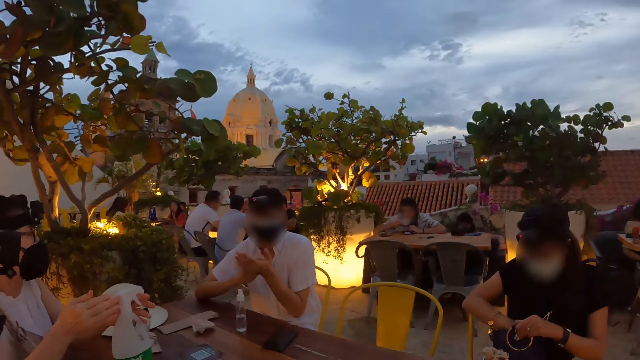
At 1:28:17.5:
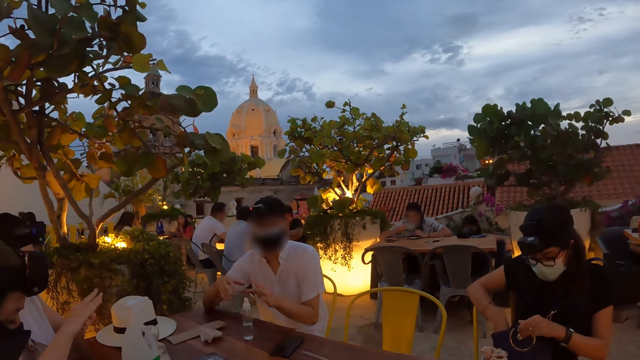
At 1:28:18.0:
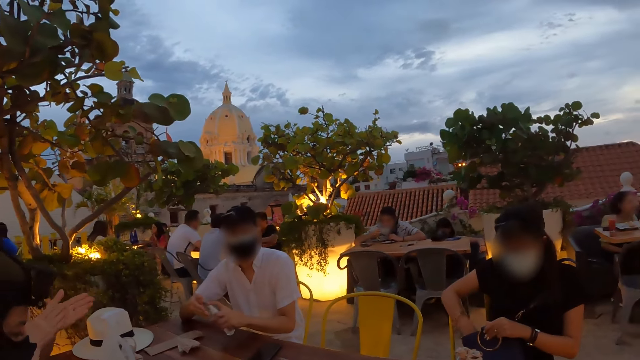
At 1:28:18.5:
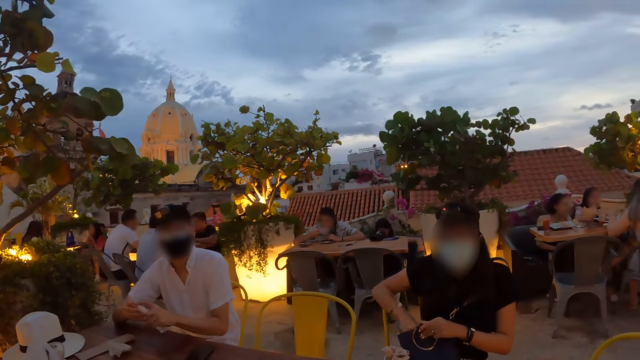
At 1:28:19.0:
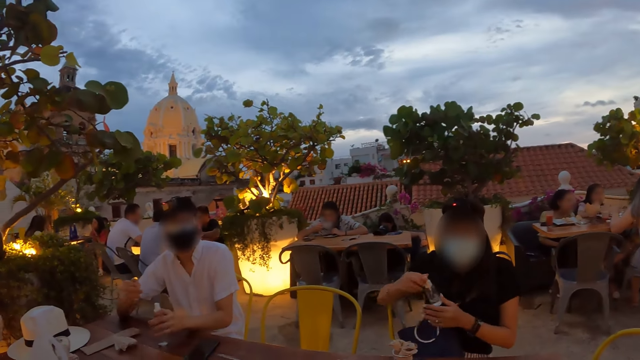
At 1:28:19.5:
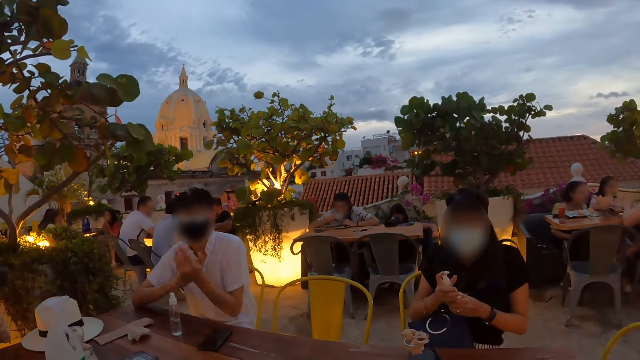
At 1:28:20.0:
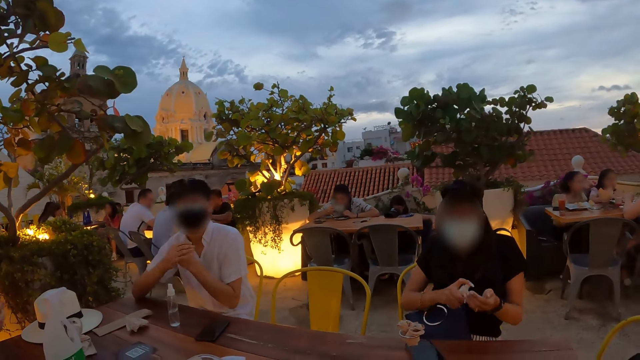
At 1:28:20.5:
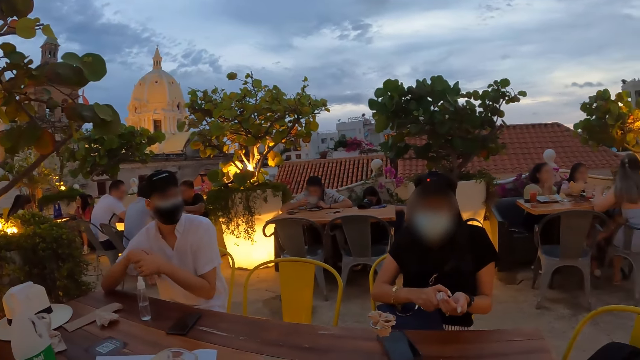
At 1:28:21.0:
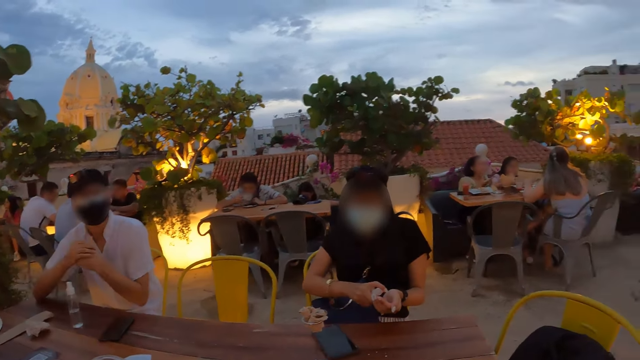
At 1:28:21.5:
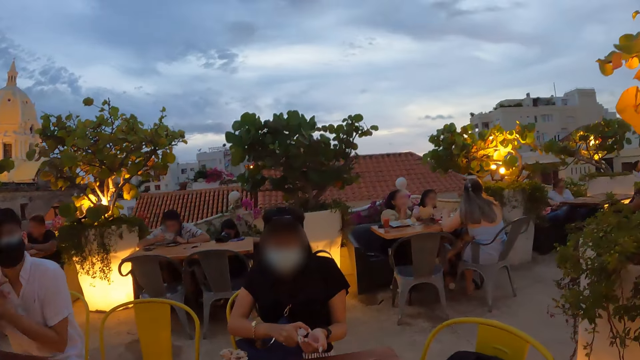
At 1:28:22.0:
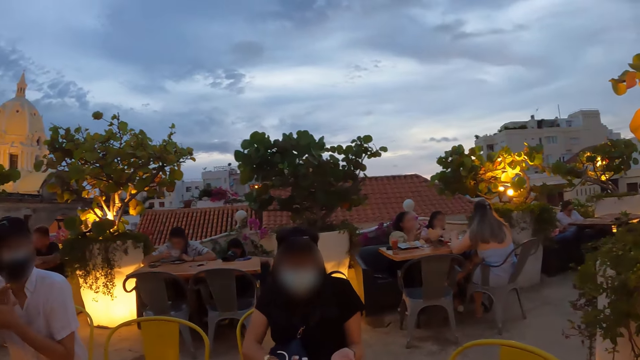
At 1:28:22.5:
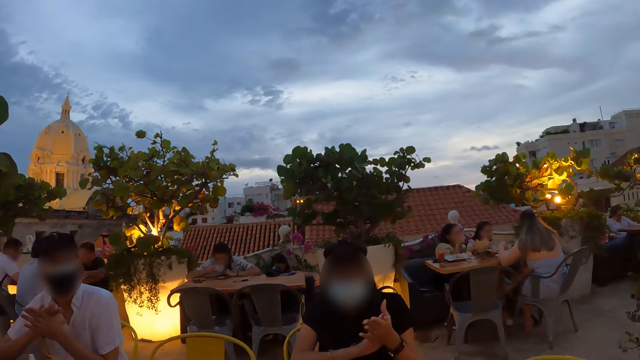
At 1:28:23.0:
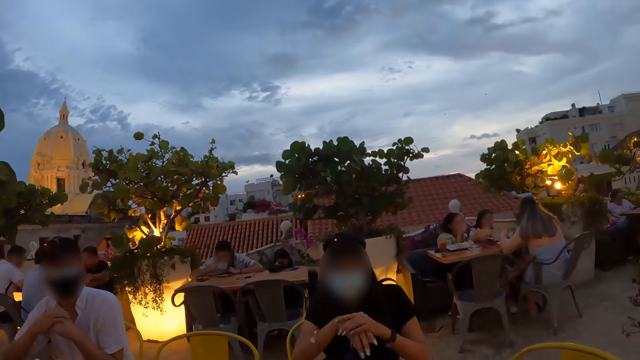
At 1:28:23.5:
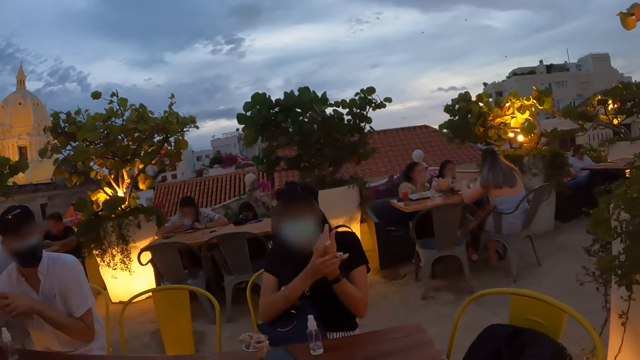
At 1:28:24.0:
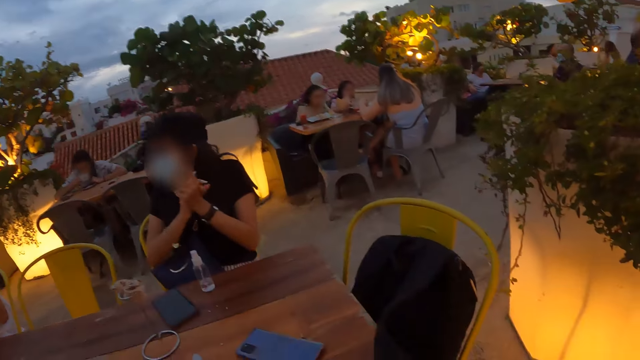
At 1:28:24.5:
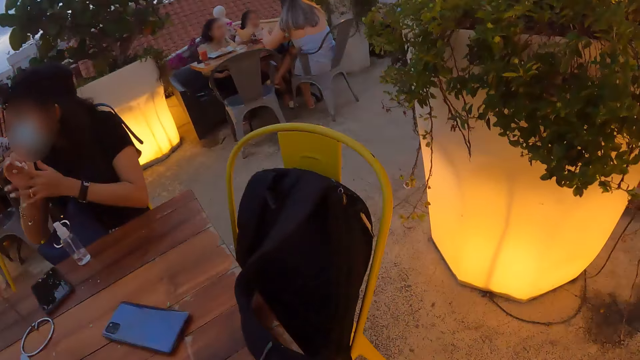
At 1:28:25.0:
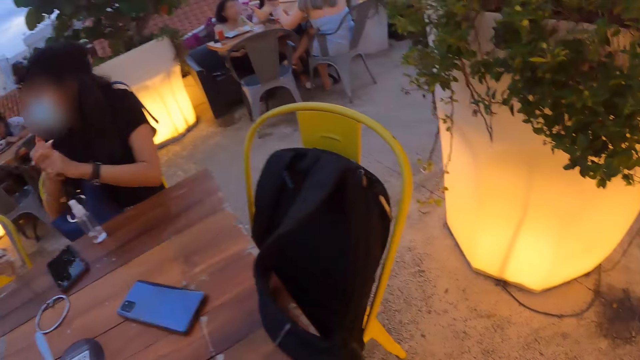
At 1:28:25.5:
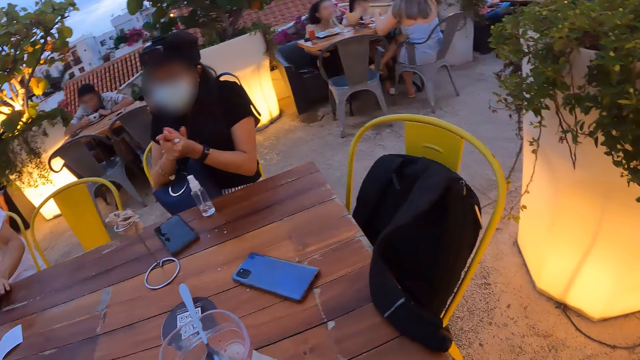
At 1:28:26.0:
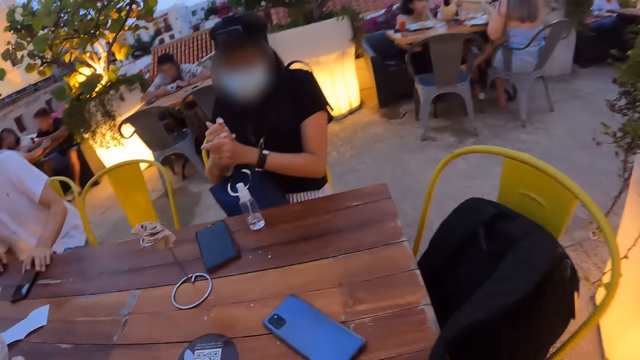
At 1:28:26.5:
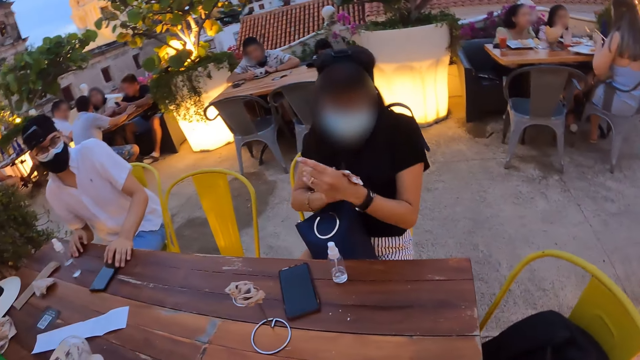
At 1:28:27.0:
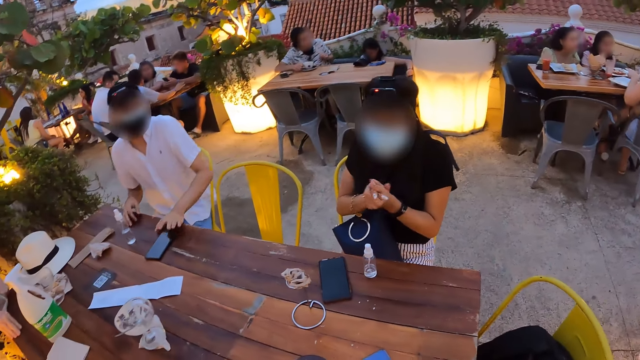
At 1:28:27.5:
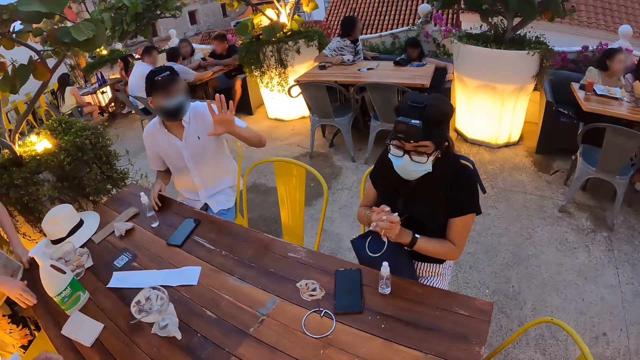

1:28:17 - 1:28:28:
A woman applies hand sanitizer from a bottle of hand sanitizer on the table onto her right hand with her left hand. She rubs both hands together. The man picks up the bottle of hand sanitizer from the table with his left hand. He applies hand sanitizer from the bottle of hand sanitizer in his left hand onto his right hand. Another woman picks up a bottle of hand sanitizer from the bag on her lap with her right hand. The man drops the bottle of hand sanitizer on the table with his left hand. He rubs both hands together. The other woman applies hand sanitizer from the bottle of hand sanitizer in her right hand onto her left hand. She drops the bottle of hand sanitizer on the table with her right hand. She rubs both hands together. The camera wearer looks at a bag. They turn around.

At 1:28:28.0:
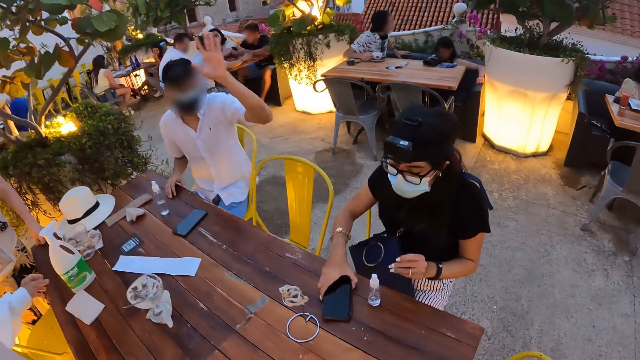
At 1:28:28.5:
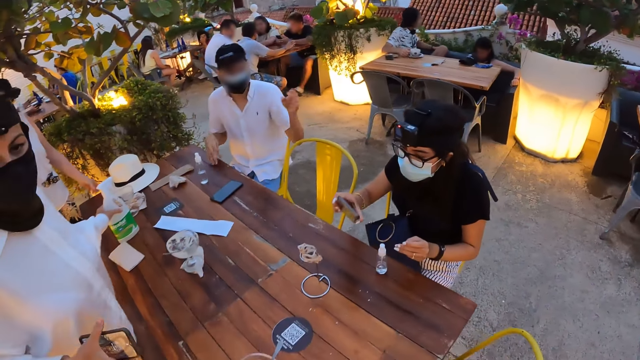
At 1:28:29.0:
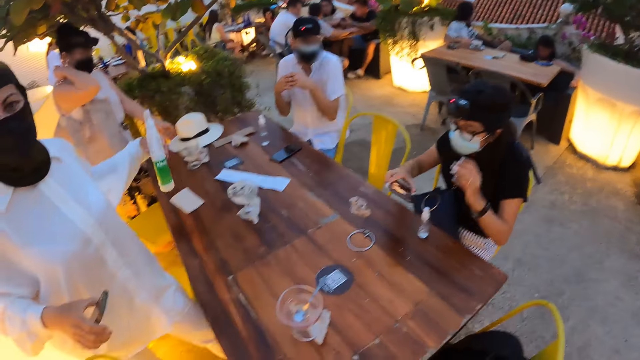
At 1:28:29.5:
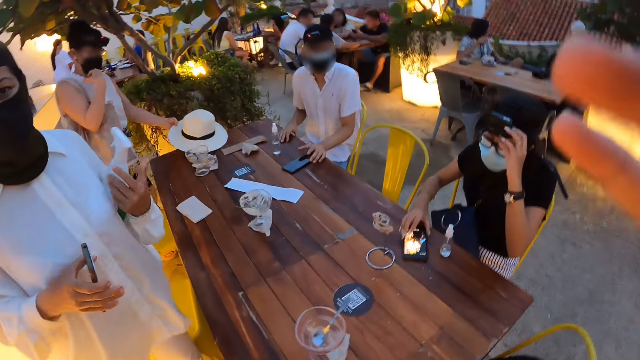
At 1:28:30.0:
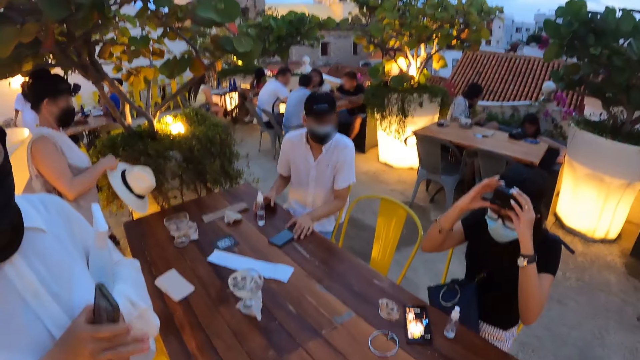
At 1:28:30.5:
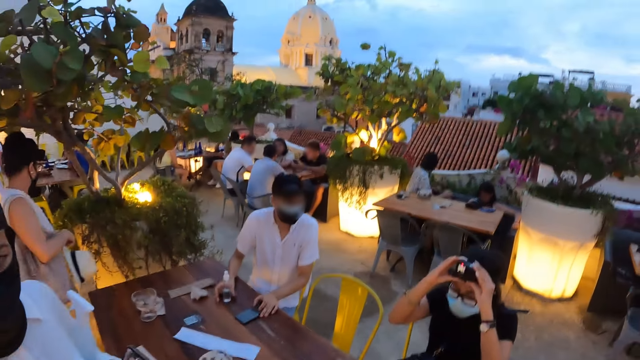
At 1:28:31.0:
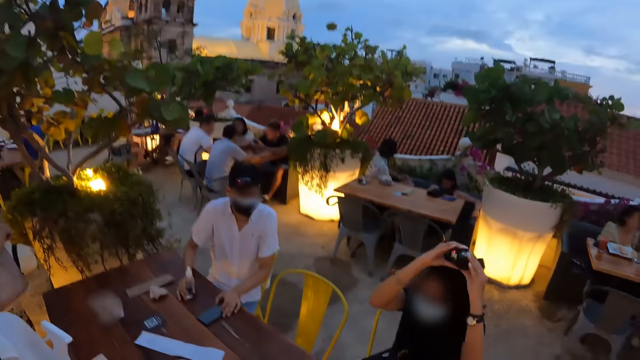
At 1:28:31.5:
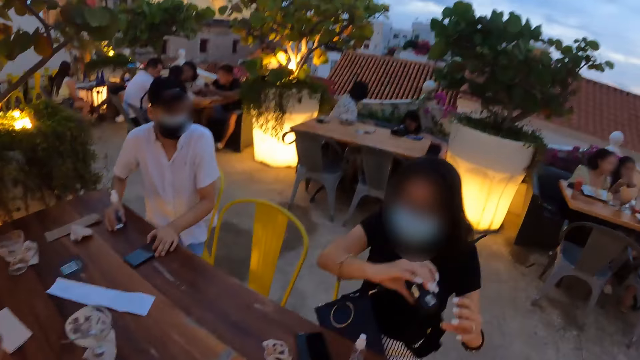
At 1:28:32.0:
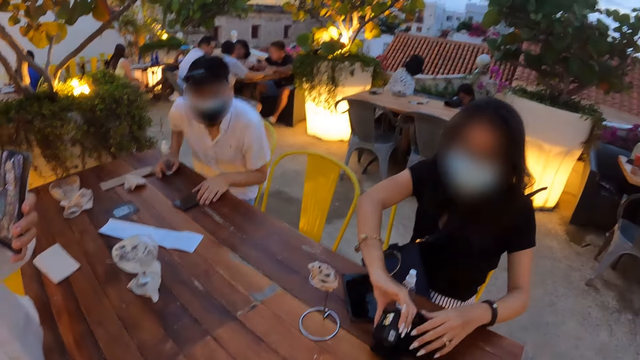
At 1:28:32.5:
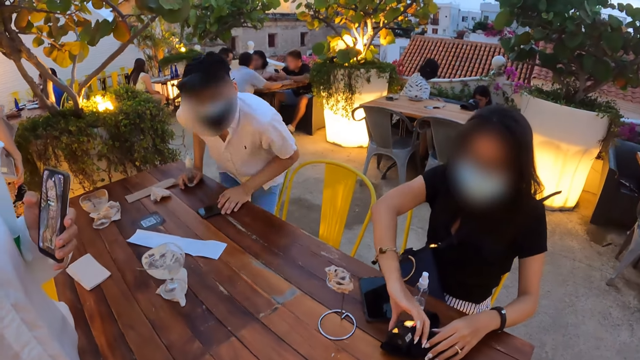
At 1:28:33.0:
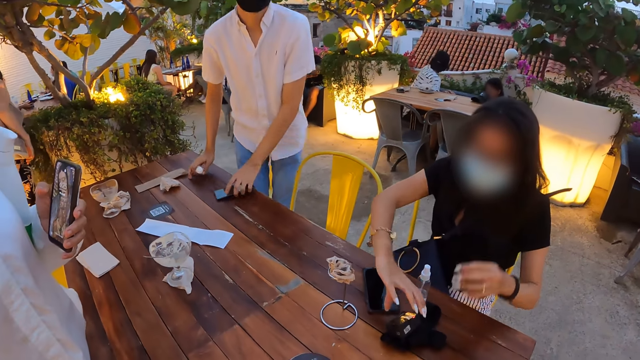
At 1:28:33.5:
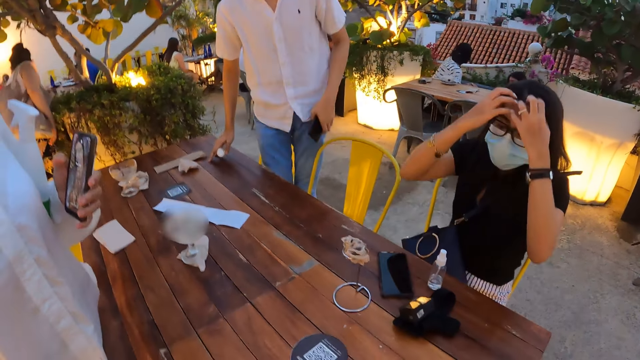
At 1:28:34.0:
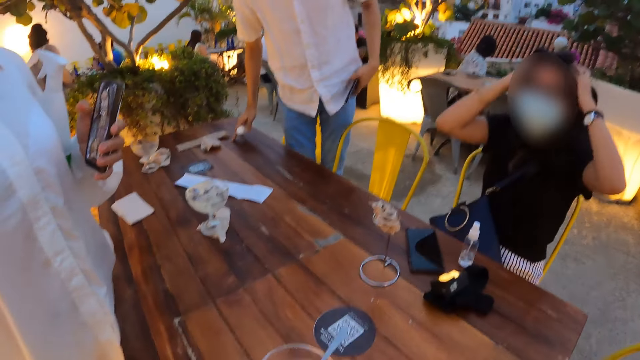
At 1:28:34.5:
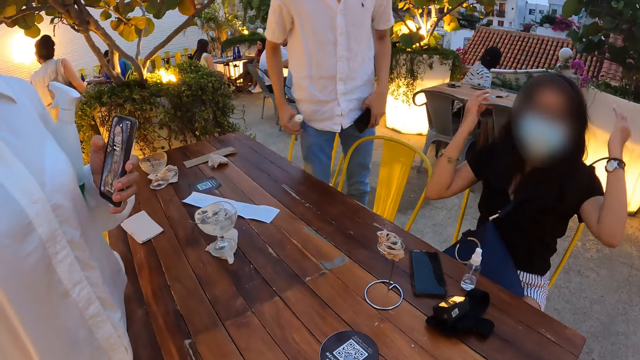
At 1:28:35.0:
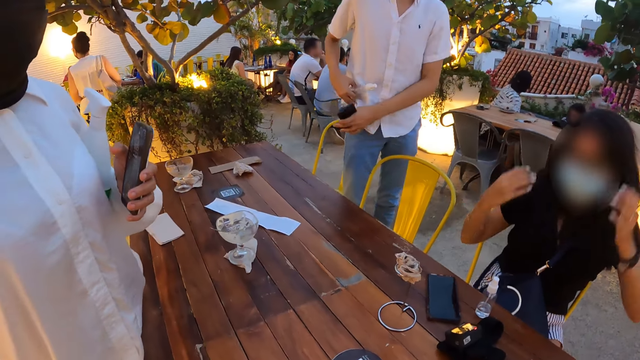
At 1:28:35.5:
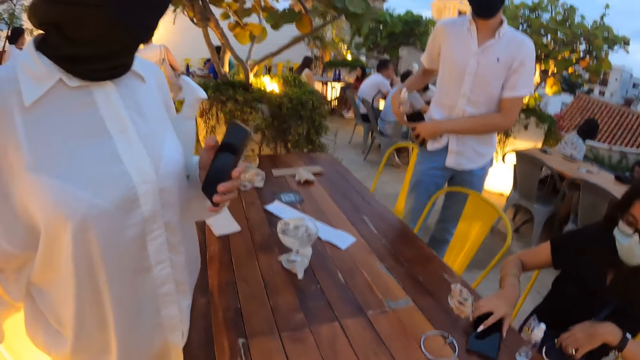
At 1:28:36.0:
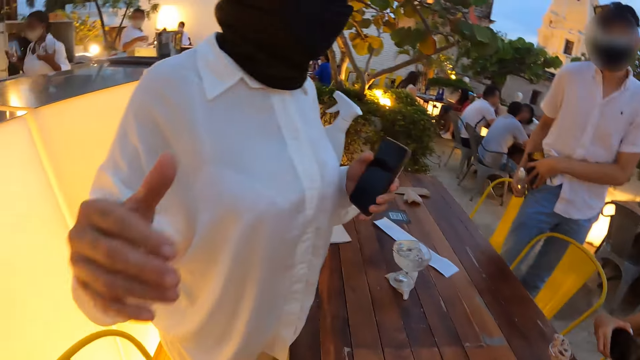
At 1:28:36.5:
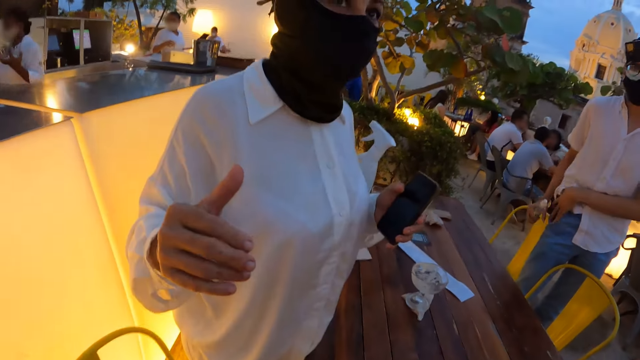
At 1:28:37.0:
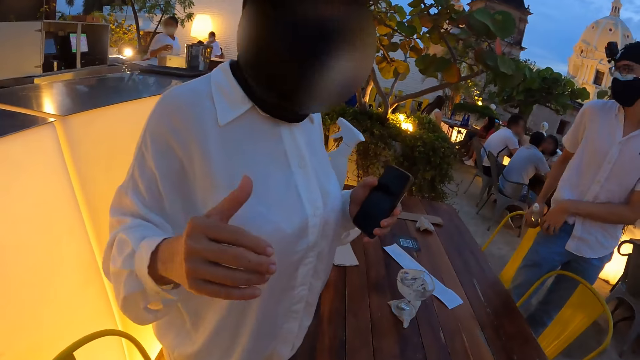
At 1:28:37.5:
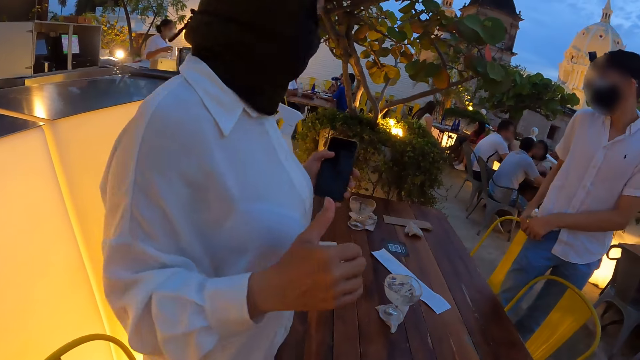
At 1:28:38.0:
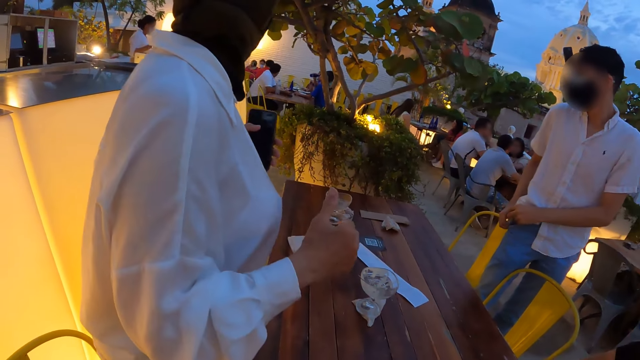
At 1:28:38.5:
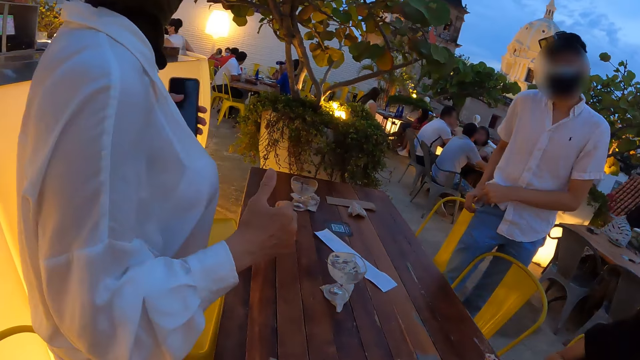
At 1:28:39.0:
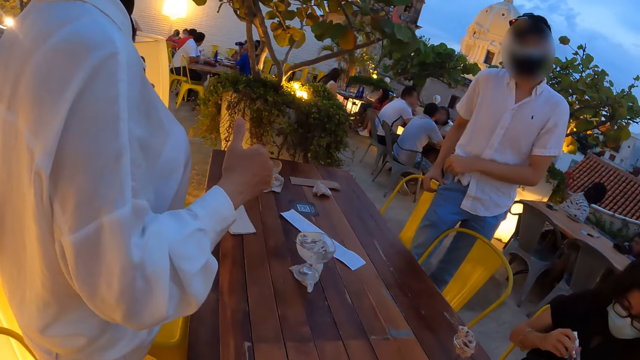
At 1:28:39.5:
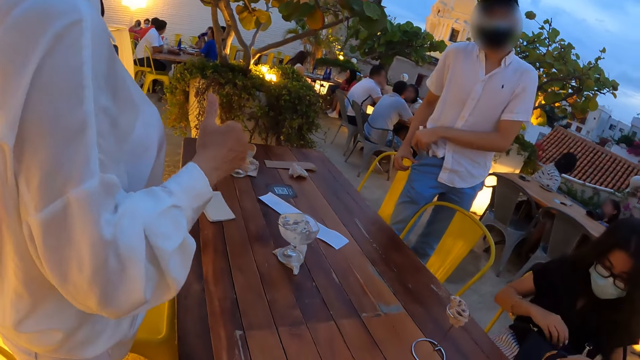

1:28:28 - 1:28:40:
A woman picks up a phone from the table with her right hand. The camera wearer communicates to people. Another woman picks up the hand sanitizer from the table with her left hand. She puts the hand sanitizer under her left arm with her left hand. The first woman drops the phone on the table with her right hand. A third woman picks up a hat from the table with her left hand. The camera wearer waves his hand. The first woman removes the camera from her head with both hands. The second woman passes a phone from her right hand to her left hand. A man picks up the hand sanitizer from the table with his right hand. The first woman drops the camera on the table with her right hand. The man picks up the phone from the table with his left hand. The first woman adjusts her hair with both hands. The camera wearer looks at the people. The man adjusts his shirt with his right hand. The first woman picks up the phone from the table with her right hand. The man puts the phone in his pocket with his left hand and puts the hand sanitizer in his pocket with his left hand. The first woman puts the hand sanitizer in her bag with her right hand.
